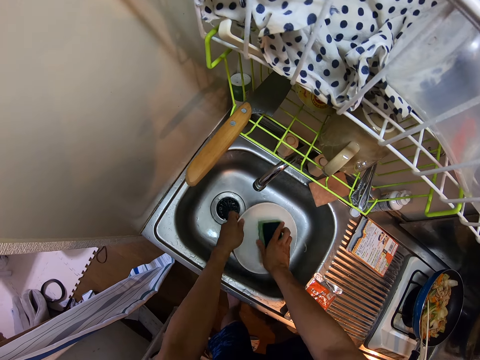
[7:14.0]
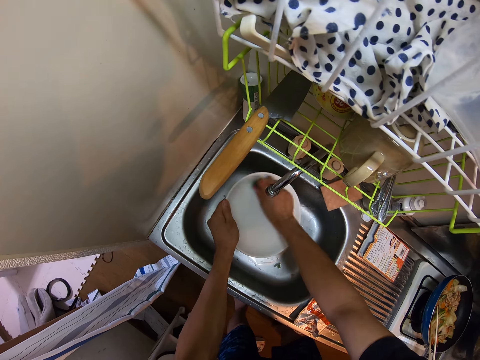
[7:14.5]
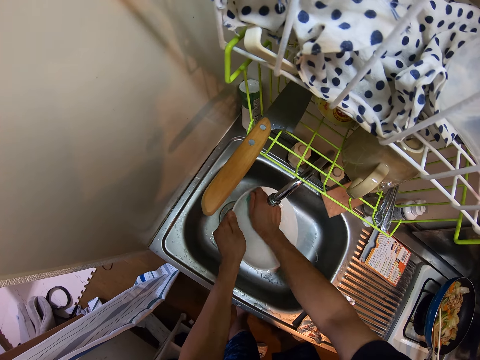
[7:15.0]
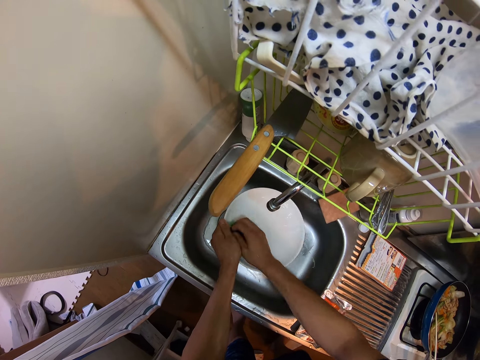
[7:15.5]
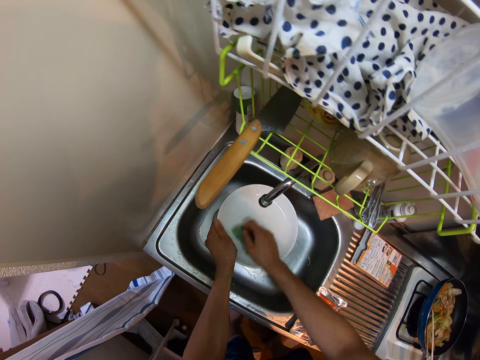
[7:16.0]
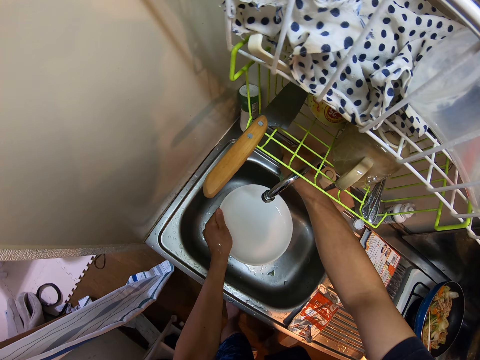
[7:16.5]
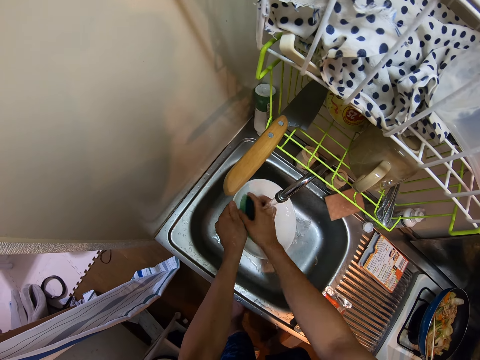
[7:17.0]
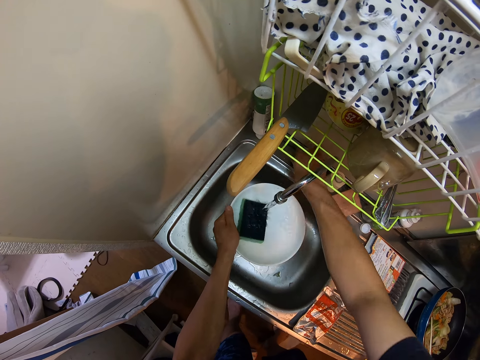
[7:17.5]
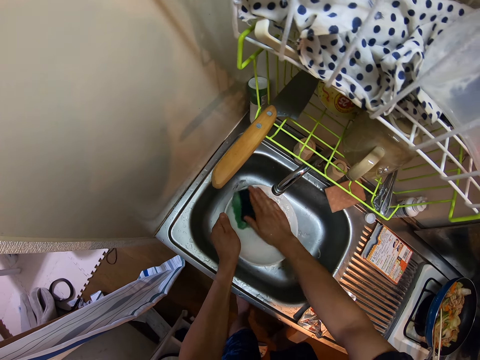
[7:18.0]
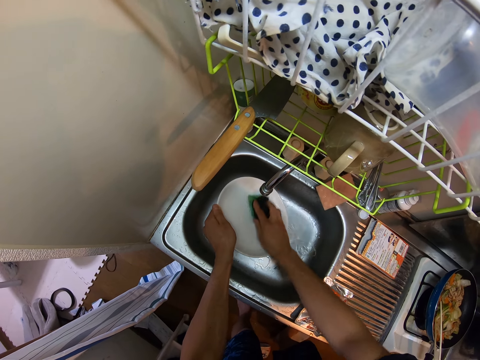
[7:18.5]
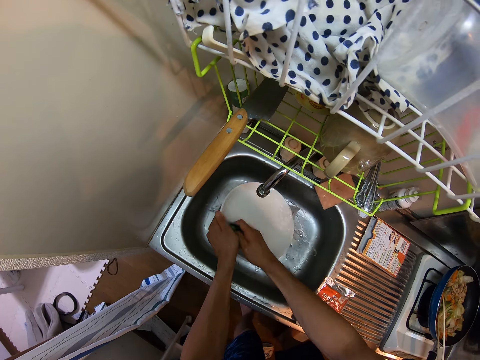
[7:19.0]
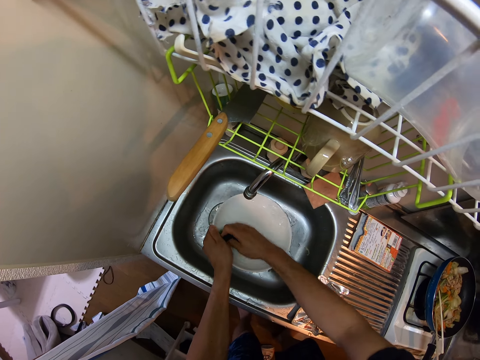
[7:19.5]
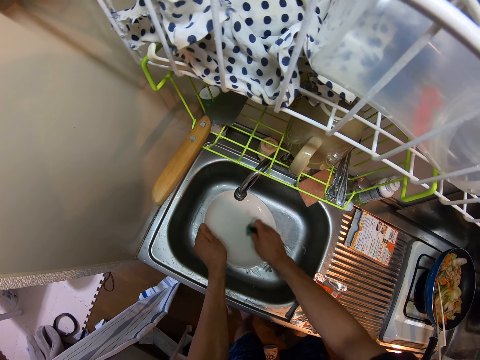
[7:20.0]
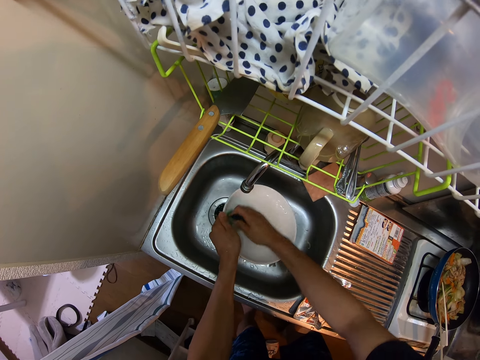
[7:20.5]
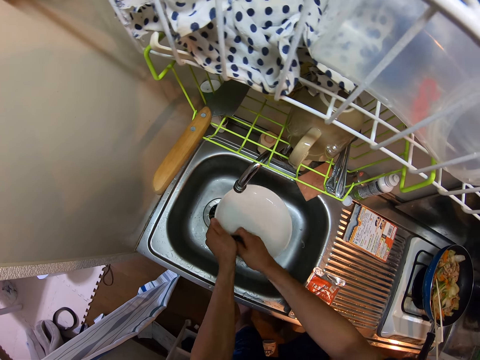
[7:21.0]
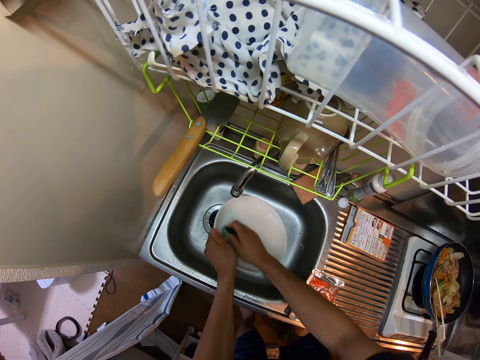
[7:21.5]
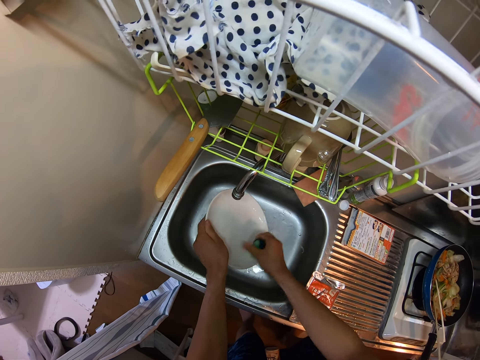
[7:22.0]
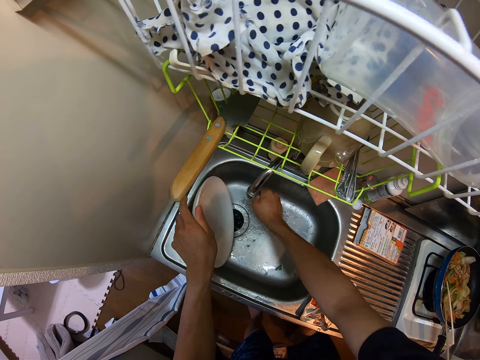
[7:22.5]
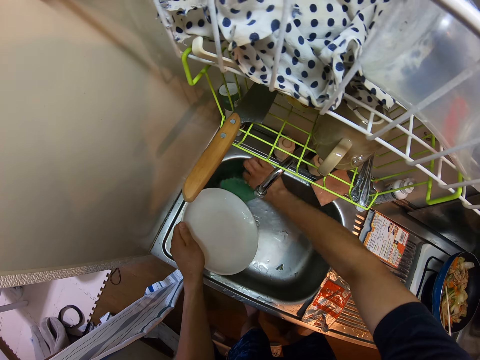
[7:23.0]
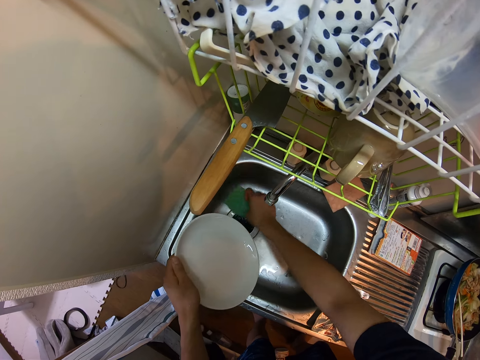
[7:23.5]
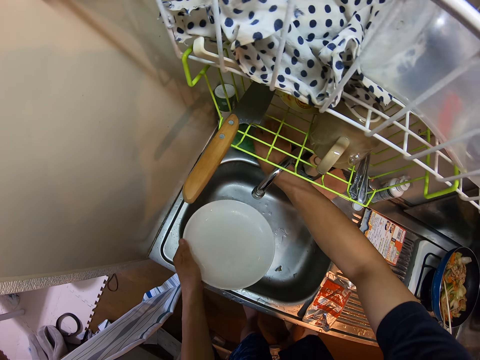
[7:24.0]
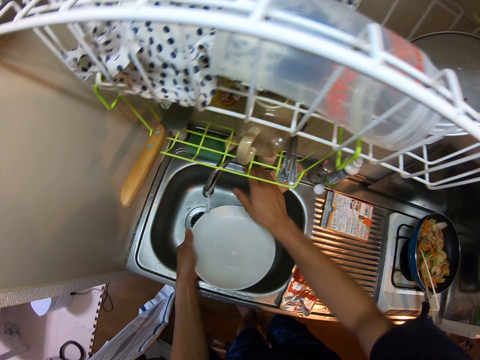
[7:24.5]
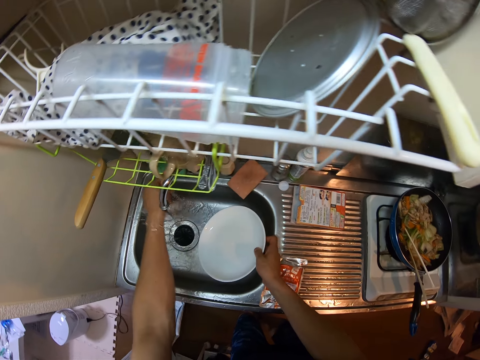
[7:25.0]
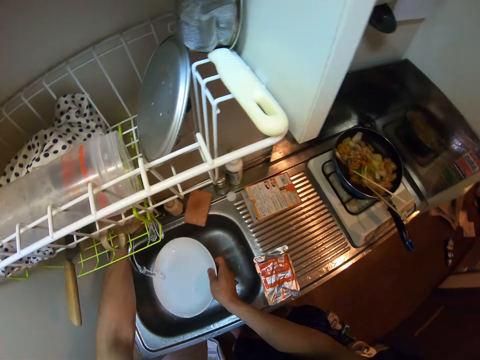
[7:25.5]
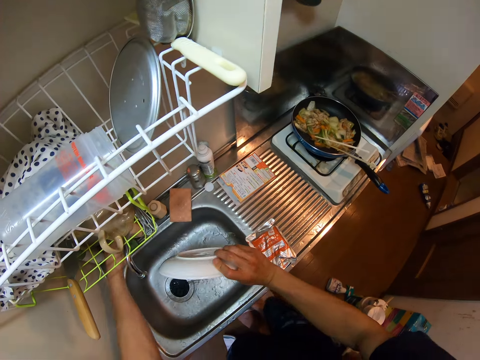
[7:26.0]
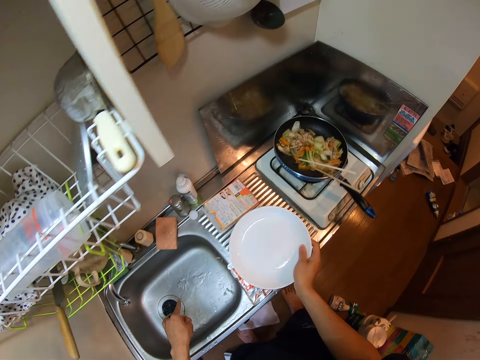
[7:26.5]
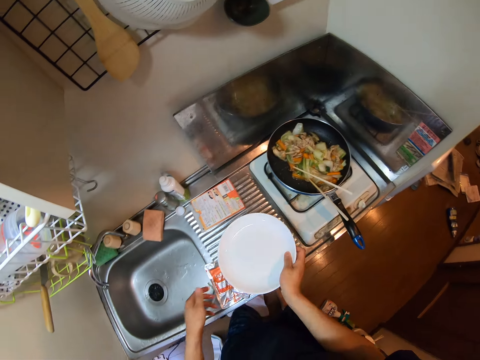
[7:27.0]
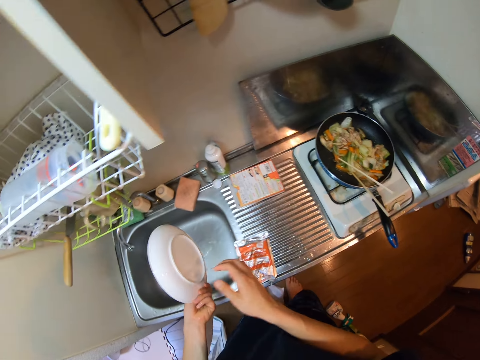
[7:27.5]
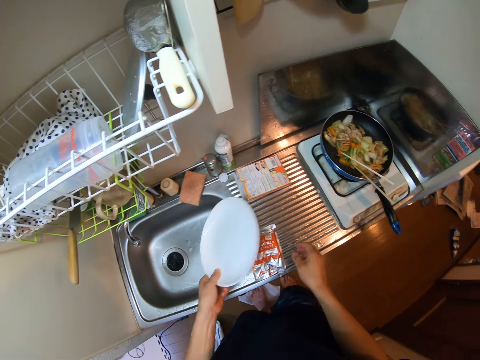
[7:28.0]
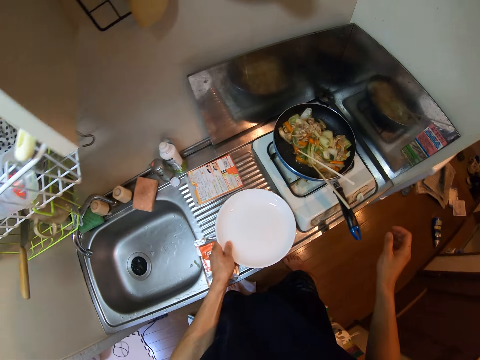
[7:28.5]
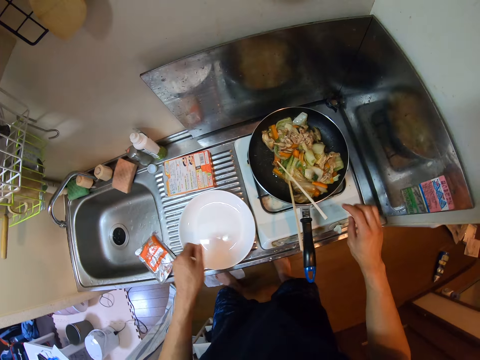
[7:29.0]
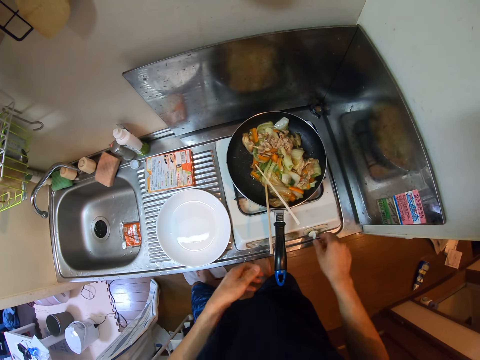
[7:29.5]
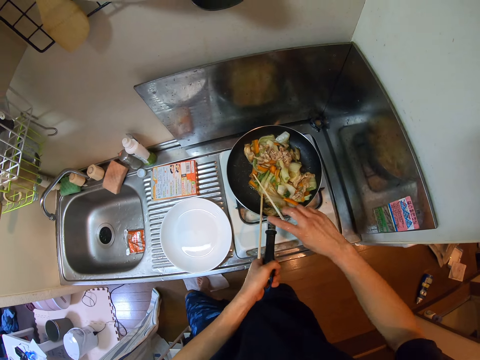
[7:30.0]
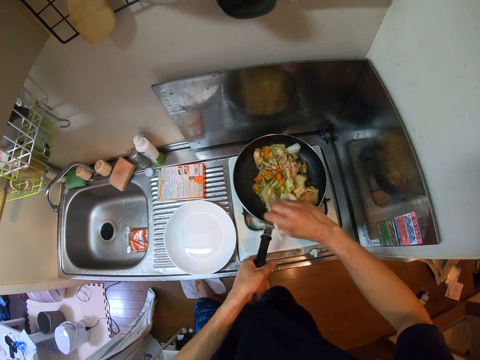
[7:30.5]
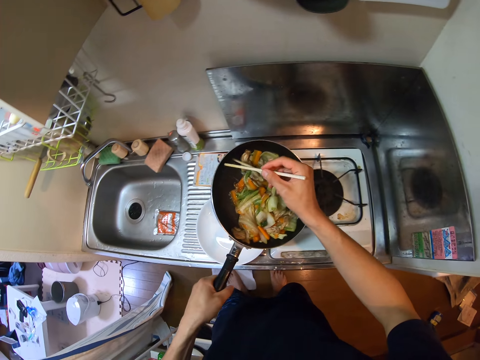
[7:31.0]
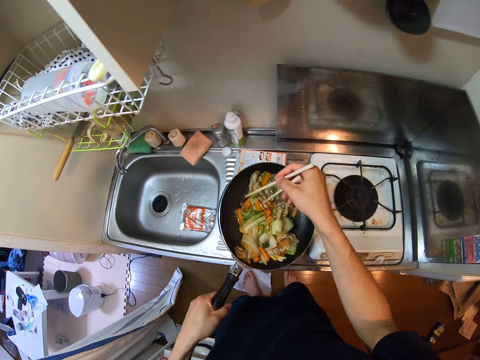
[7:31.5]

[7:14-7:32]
The camera wearer picks up the plate. He washes the plate with the sponge in his right hand. He opens the water tap, places the scrub sponge on the plate, closes the water tap and washes the plate. He squeezes water from the scrub sponge. He drops the scrub sponge. He places the scrub sponge on the sink. He opens the water tap, rinses his hand and rinses the plate. He closes the water tap. He turns the knob of the tap with his right hand. He places the plate on the sink table. He lifts the plate, pours water from the plate and places the plate on the sink table. He looks around. He operates the electric cooker with his right hand. He holds the frying pan handle. He carries the frying pan with his left hand. He holds the chopsticks with his right hand. He lifts the frying pan.

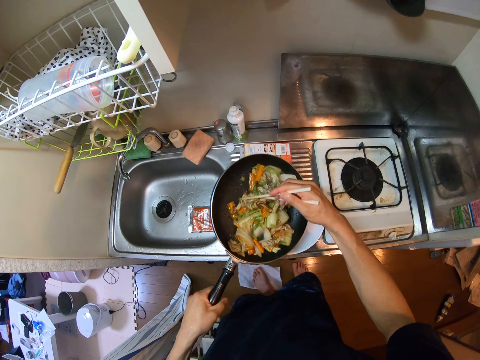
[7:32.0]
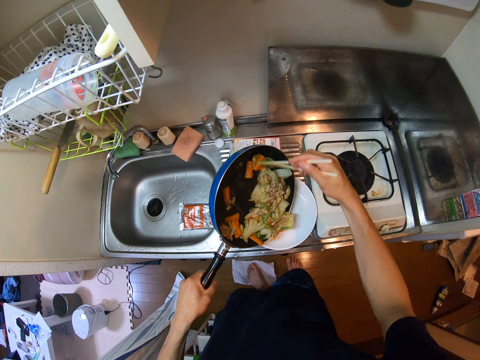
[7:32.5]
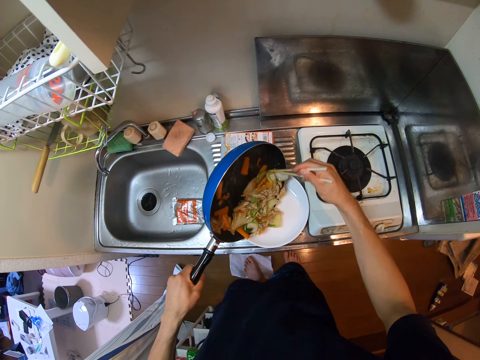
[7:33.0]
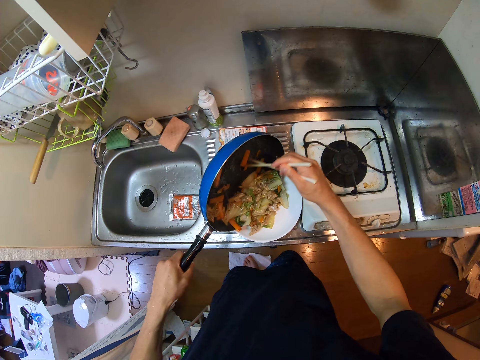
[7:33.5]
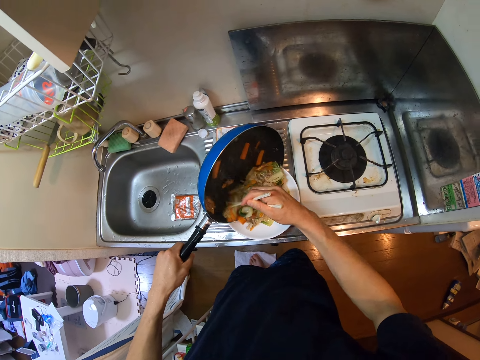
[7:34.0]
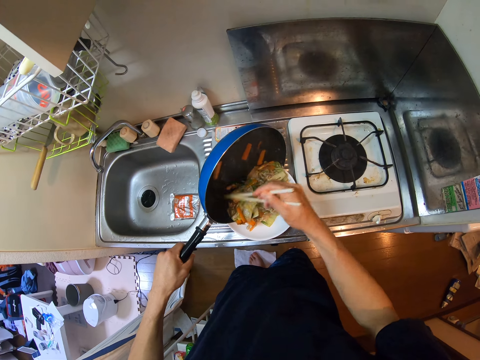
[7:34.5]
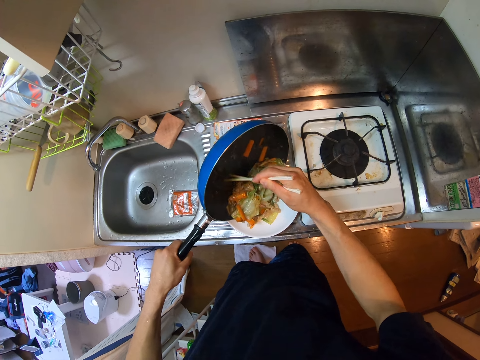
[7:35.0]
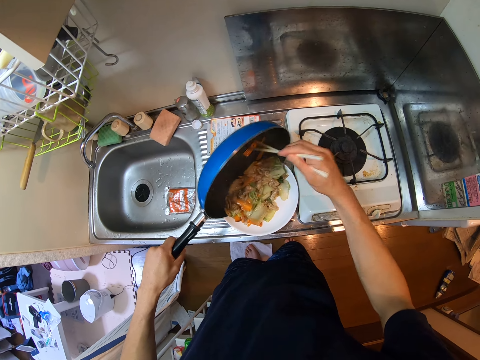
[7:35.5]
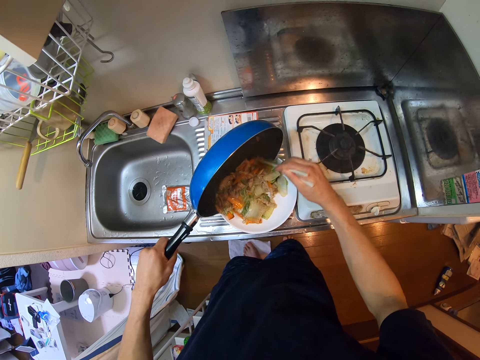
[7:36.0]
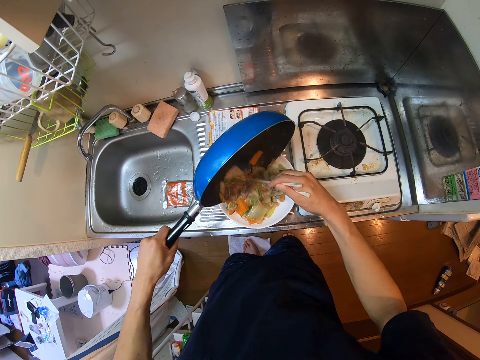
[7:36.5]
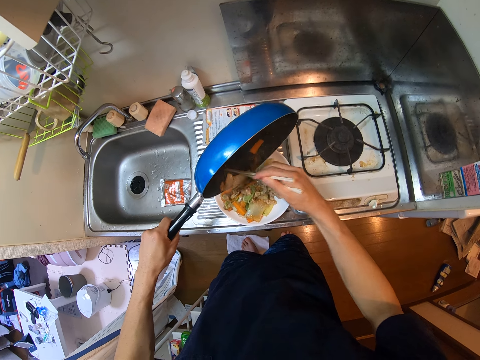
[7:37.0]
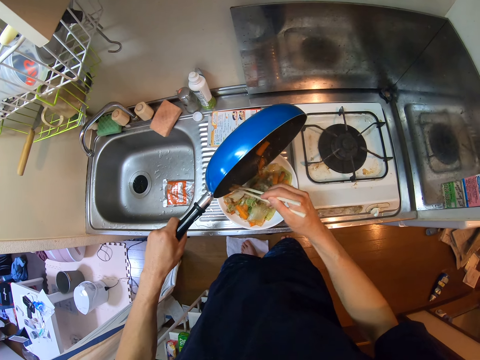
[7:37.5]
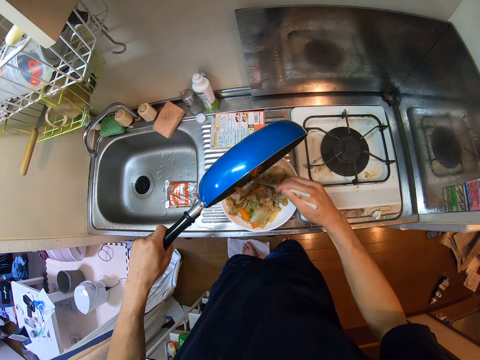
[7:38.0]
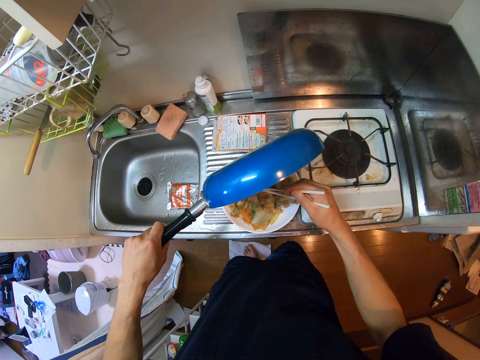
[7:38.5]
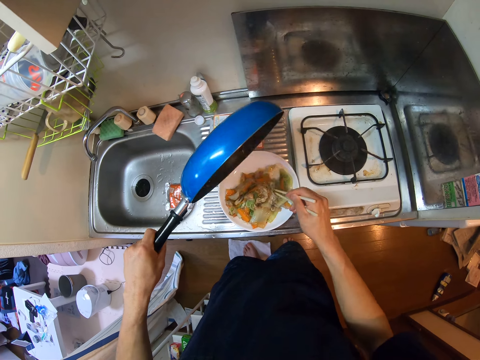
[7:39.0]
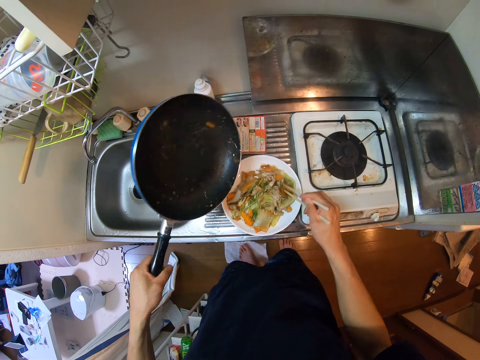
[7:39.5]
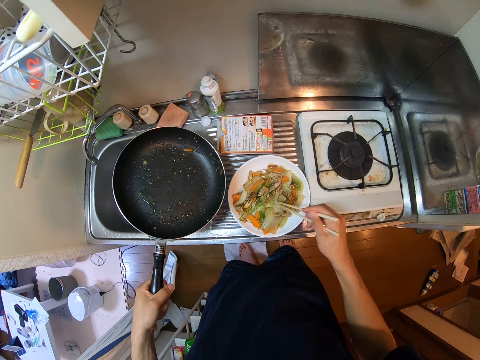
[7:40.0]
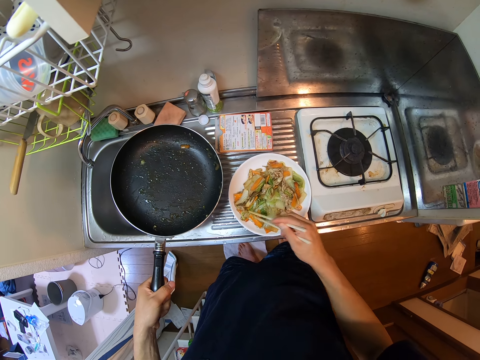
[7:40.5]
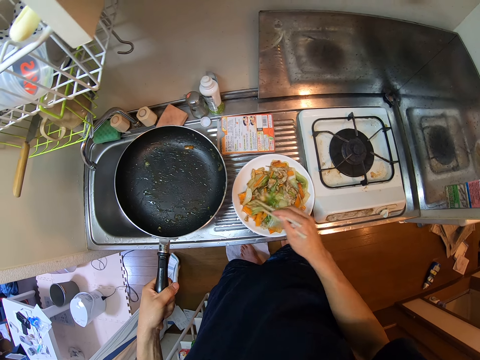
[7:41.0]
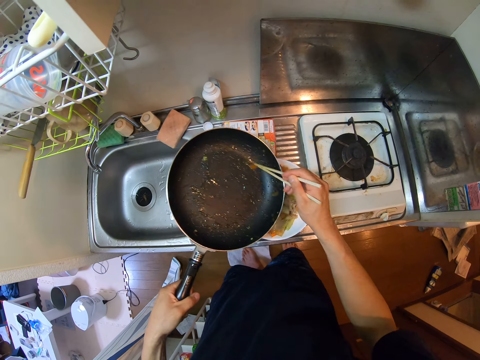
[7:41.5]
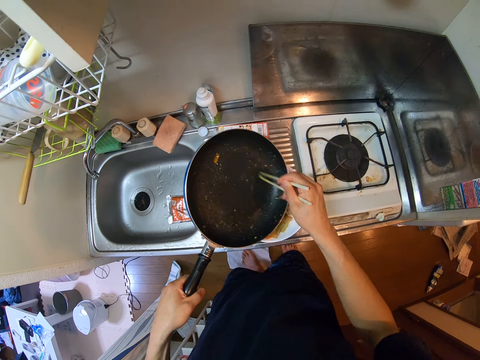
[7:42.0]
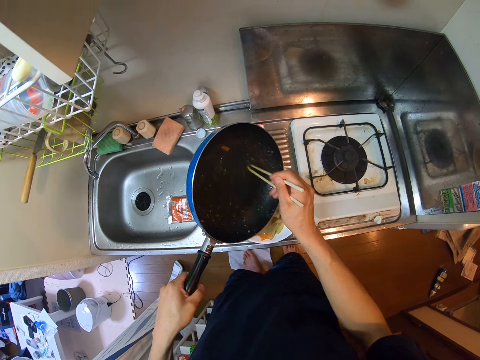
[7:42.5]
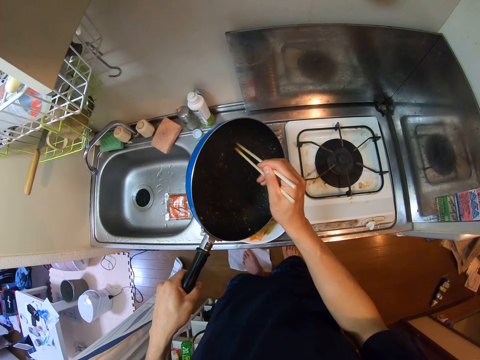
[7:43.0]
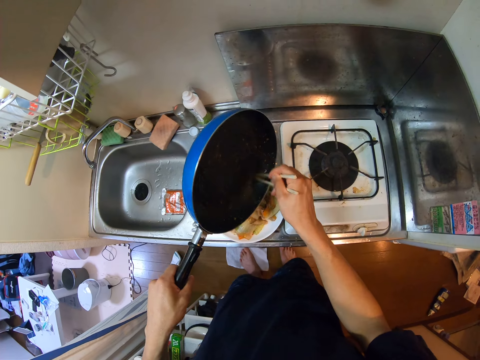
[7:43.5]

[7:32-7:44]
The camera wearer pours the food into the plate with the chopsticks. They distribute the food on the plate. They put the food on the plate.
